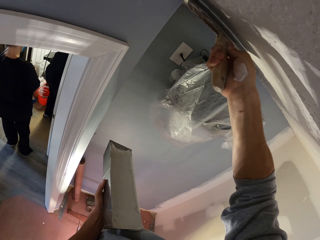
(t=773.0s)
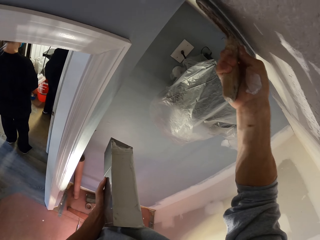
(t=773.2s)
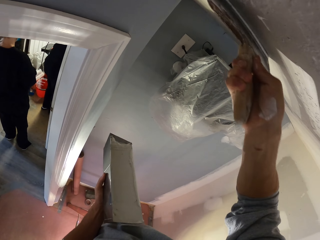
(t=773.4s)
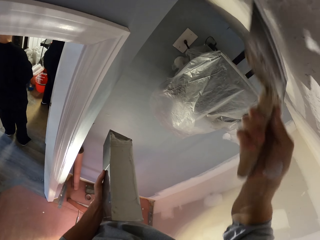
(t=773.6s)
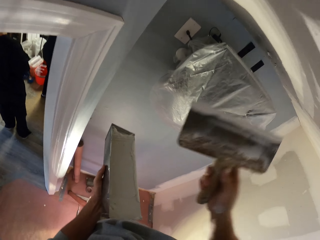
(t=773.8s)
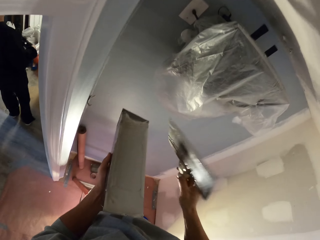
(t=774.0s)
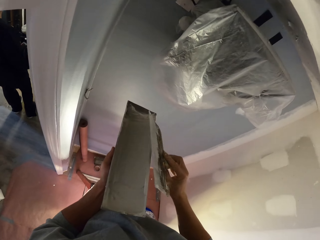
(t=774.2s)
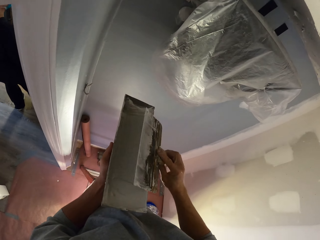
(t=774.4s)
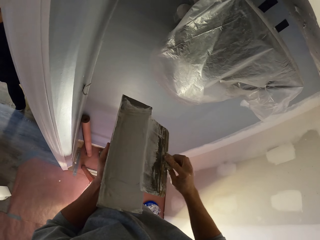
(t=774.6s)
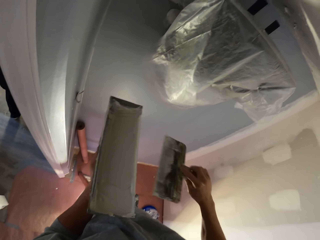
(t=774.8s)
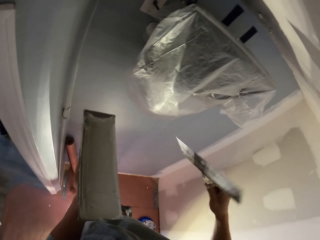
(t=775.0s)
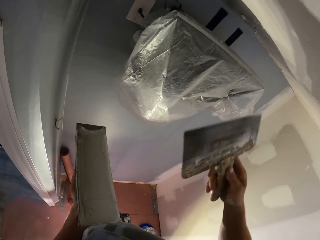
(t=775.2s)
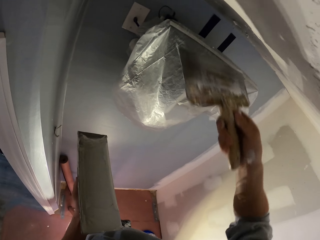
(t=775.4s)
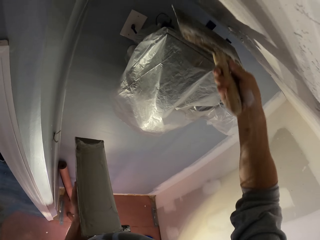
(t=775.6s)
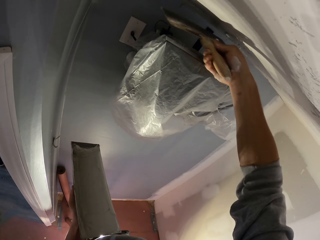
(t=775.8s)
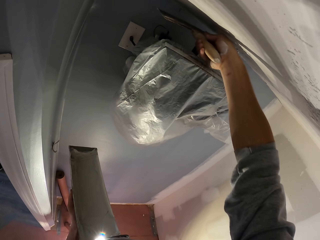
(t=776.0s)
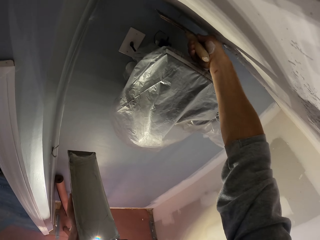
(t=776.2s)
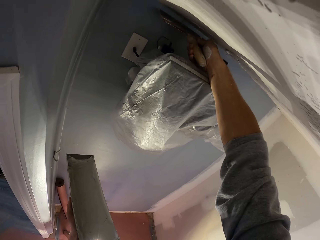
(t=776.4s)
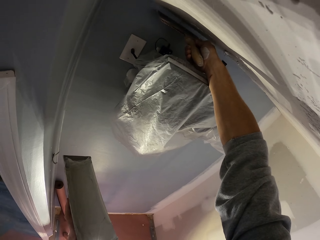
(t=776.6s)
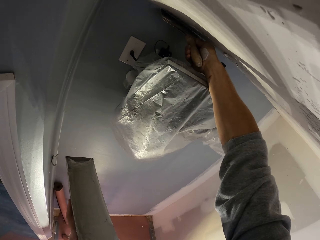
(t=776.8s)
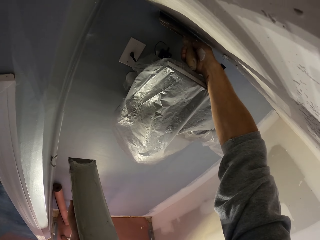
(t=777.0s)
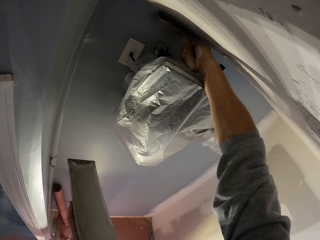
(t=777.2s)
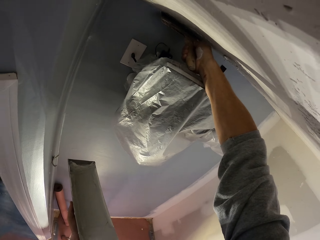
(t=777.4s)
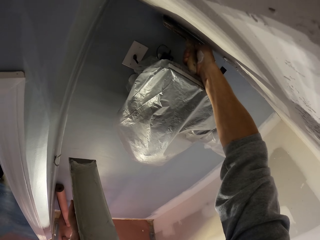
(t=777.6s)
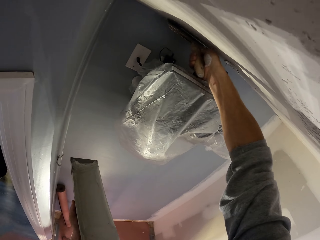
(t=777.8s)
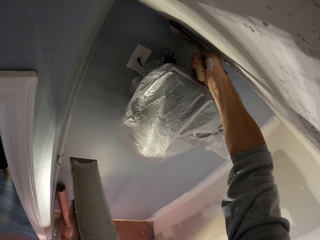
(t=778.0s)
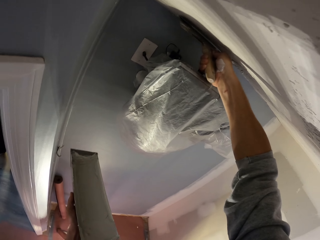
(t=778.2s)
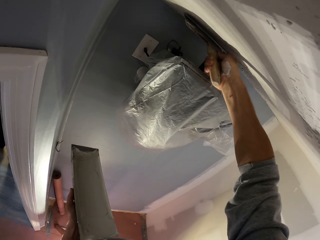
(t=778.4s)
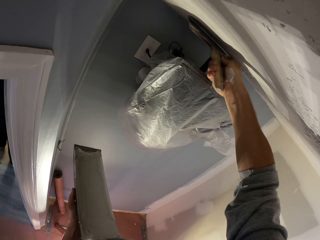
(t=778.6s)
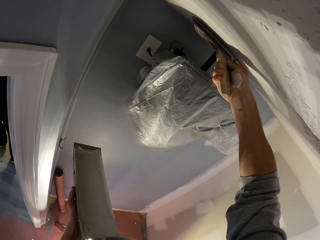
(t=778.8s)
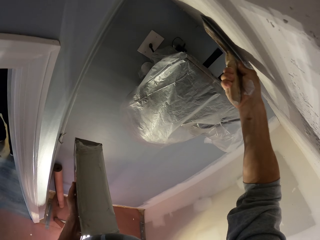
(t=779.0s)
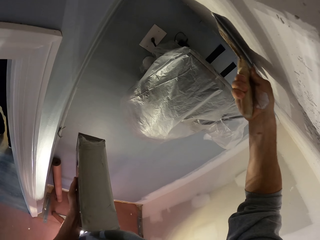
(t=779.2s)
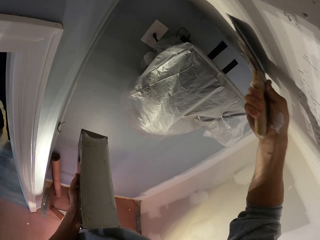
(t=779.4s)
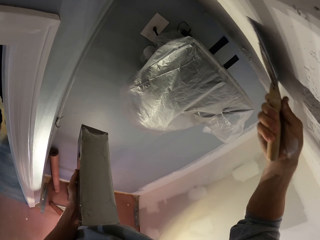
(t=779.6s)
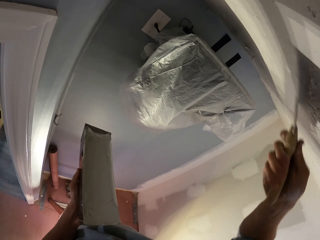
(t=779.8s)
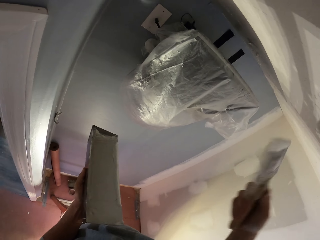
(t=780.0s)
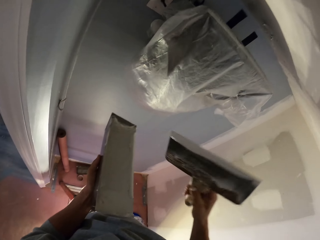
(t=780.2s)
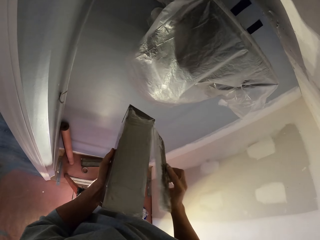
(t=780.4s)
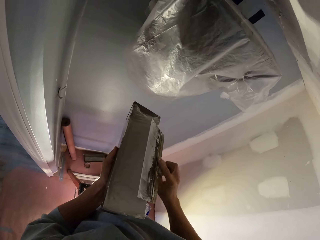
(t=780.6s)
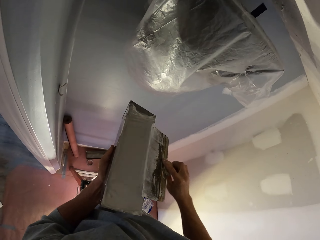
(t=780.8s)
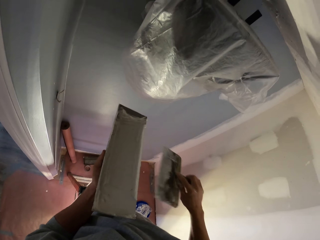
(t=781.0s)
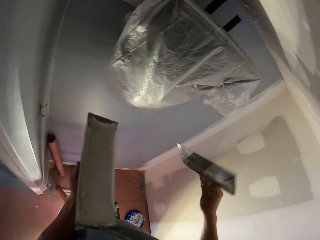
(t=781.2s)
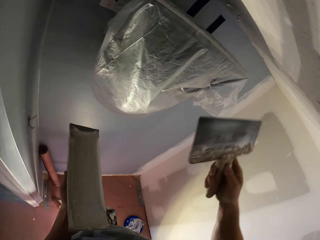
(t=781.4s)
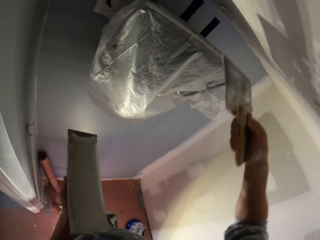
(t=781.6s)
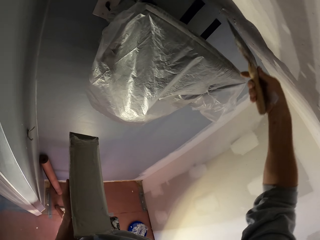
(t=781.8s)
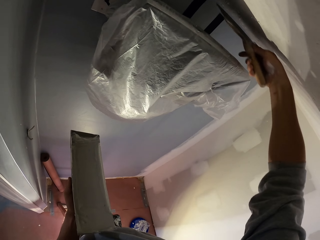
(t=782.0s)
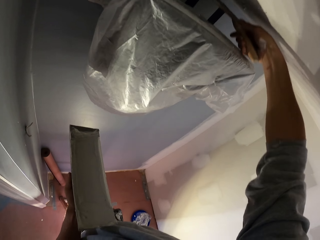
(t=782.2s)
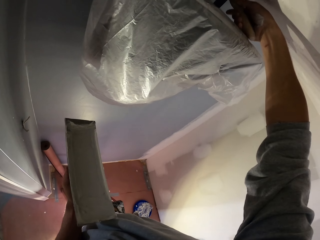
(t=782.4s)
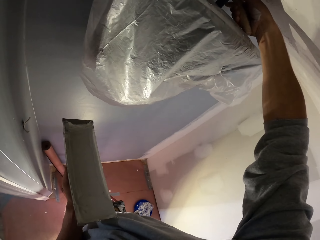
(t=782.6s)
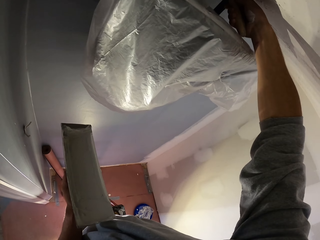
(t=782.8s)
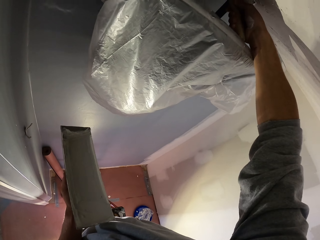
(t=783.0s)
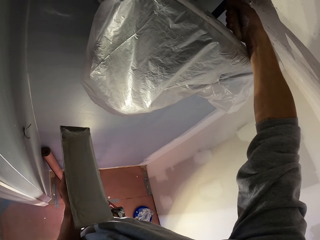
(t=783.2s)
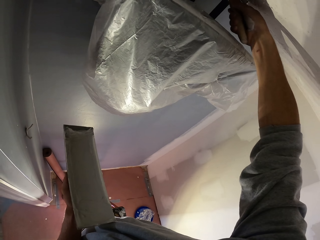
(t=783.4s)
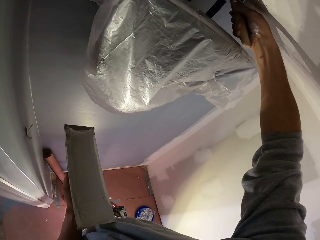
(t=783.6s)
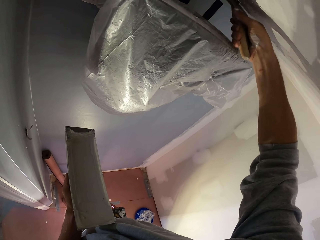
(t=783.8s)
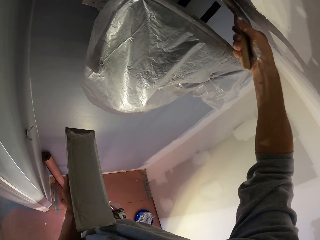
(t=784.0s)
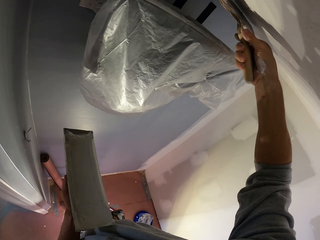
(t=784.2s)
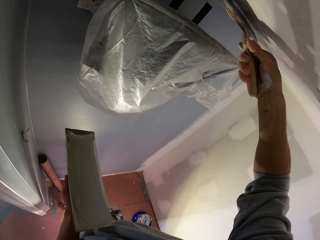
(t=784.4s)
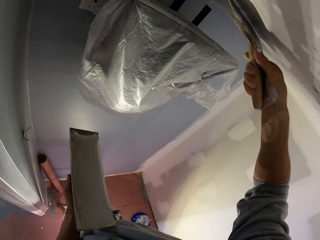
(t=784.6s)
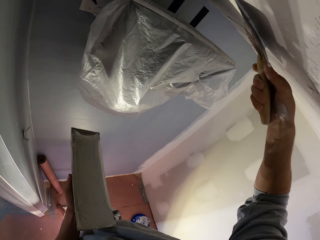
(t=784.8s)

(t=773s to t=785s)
The camera wearer removes paint from the paint brush. They paint the wall with the paint brush. They remove paint from the paint brush. They paint the wall with the paint brush.

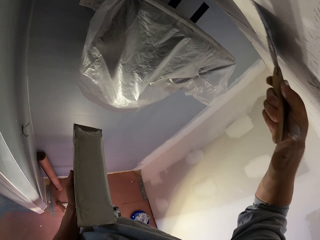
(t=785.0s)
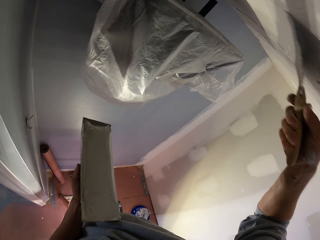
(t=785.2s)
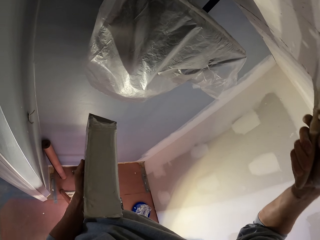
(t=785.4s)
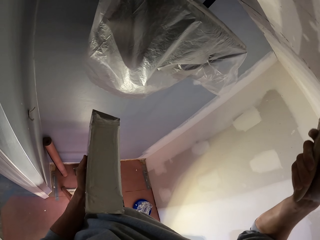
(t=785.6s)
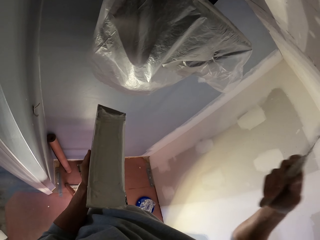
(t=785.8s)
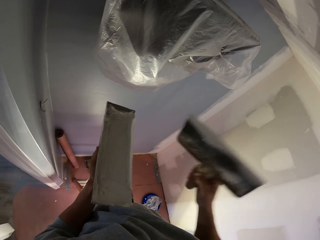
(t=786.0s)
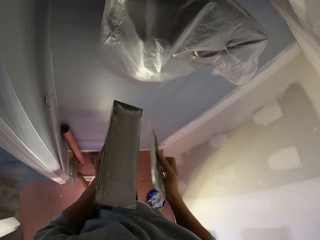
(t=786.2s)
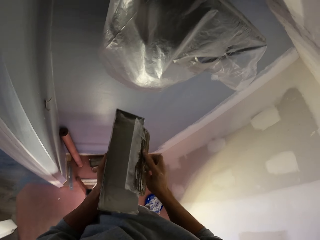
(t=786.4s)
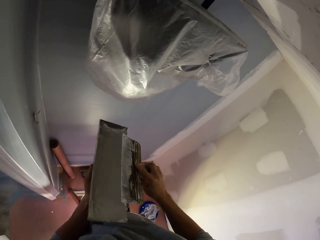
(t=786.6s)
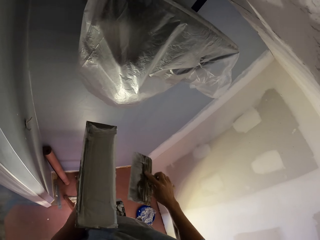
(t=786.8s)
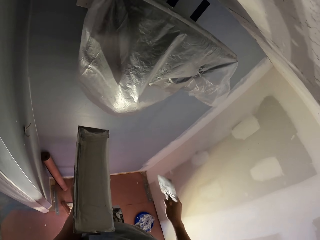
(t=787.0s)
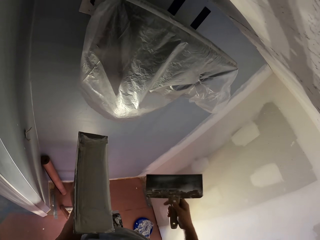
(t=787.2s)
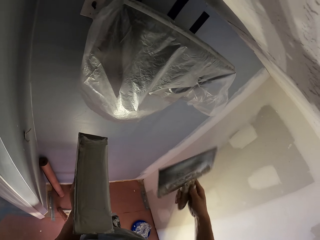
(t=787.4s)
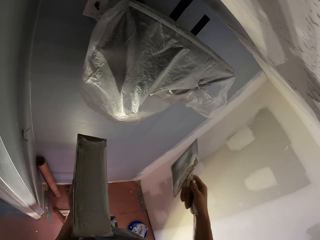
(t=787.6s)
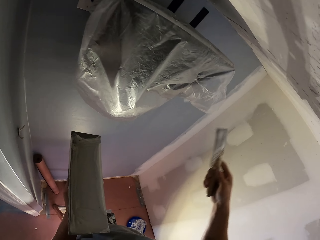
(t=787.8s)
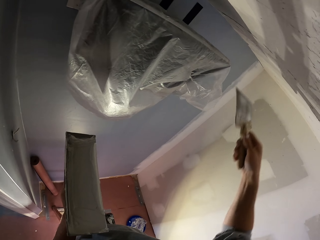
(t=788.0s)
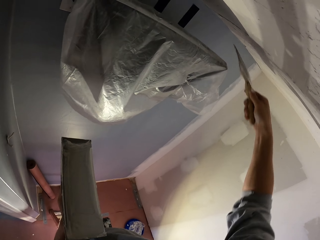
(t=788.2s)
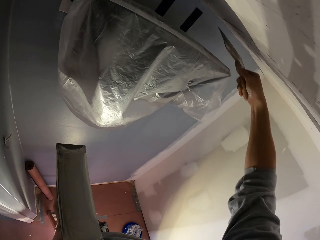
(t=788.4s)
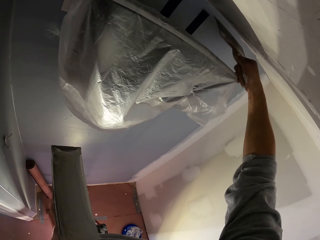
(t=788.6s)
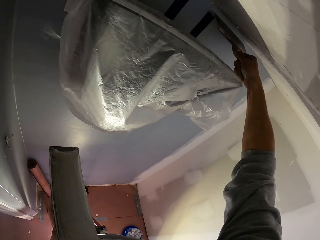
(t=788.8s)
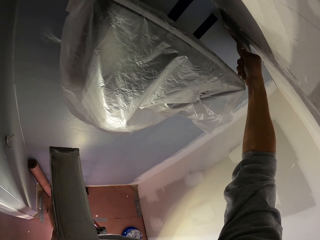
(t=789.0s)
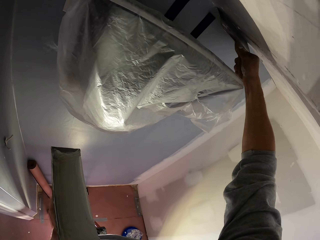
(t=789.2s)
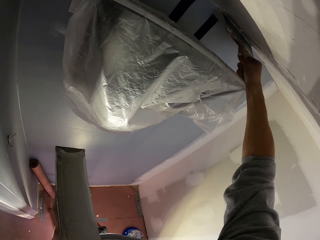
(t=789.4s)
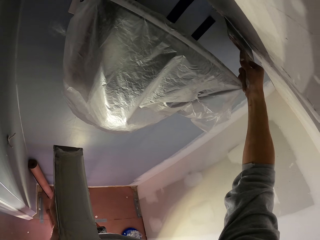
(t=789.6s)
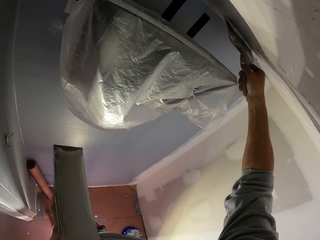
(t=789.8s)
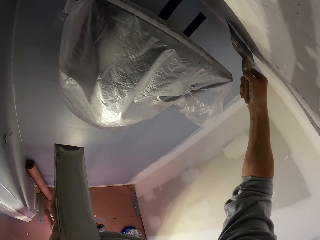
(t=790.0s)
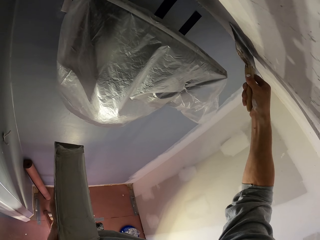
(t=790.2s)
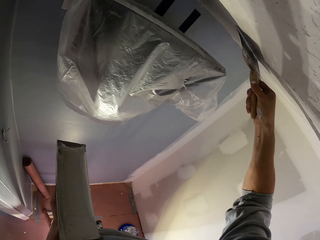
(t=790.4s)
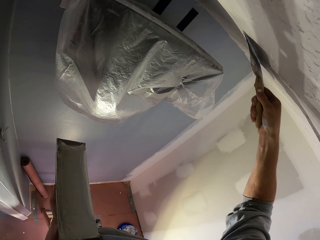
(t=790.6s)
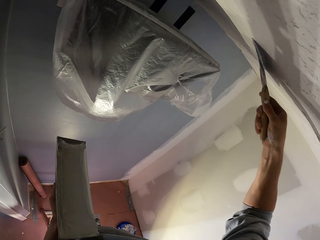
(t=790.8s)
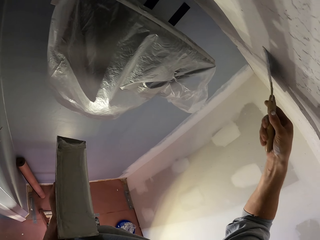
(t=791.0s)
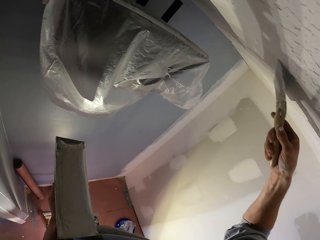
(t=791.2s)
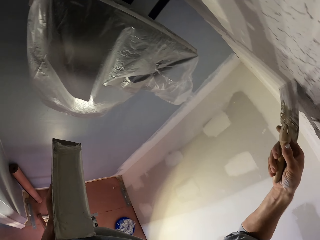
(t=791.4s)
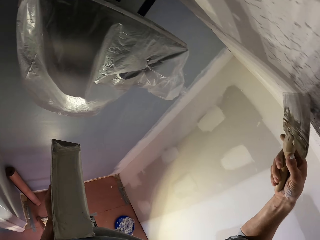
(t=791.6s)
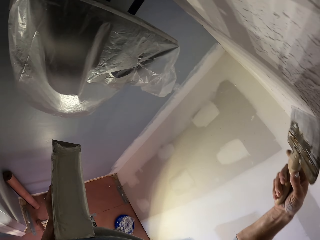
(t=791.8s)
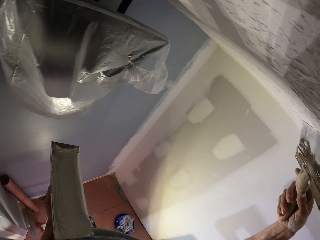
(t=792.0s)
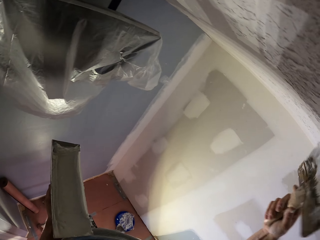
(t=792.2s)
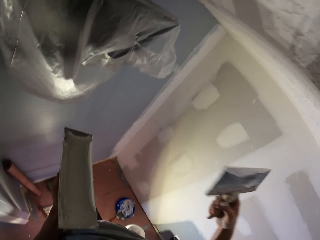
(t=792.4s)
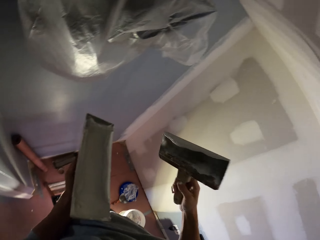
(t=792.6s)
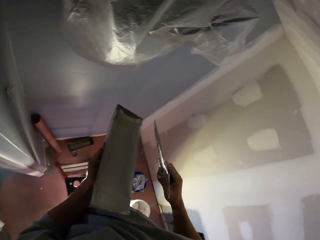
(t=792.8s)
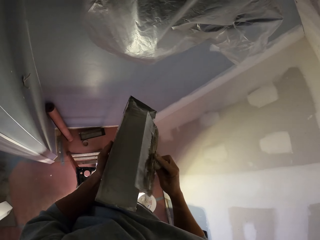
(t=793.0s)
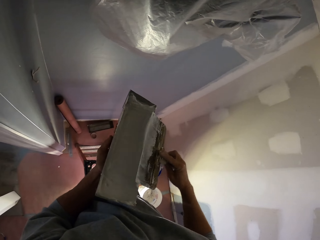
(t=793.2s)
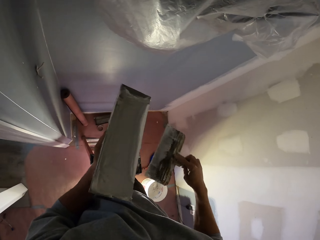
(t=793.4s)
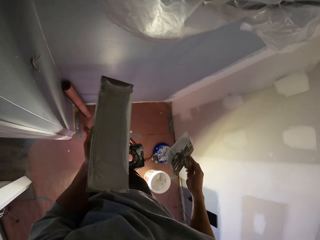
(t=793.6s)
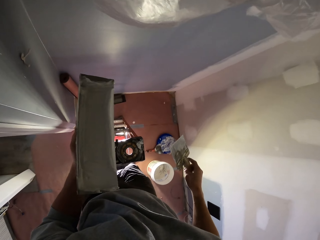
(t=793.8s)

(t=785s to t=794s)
The camera wearer removes paint from the paint brush. They paint the wall with the paint brush.
